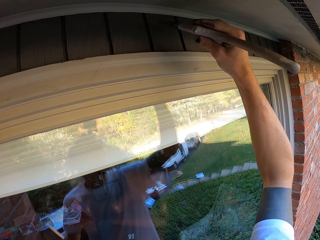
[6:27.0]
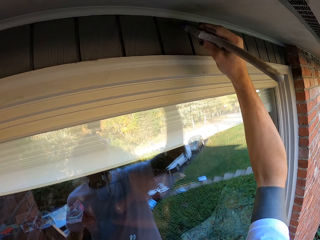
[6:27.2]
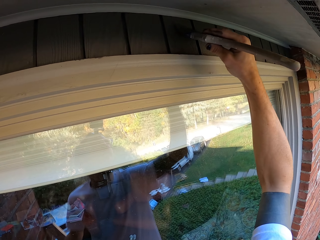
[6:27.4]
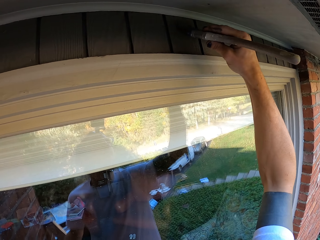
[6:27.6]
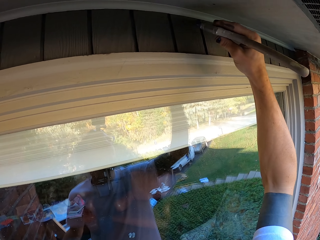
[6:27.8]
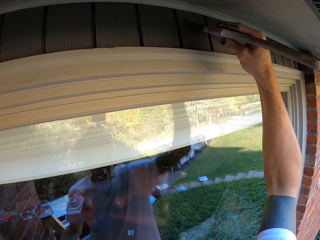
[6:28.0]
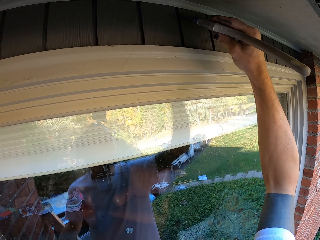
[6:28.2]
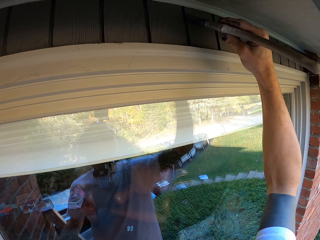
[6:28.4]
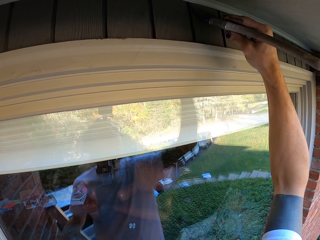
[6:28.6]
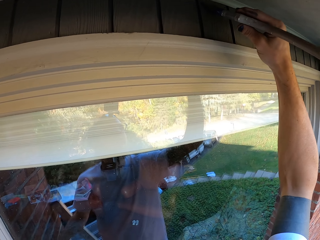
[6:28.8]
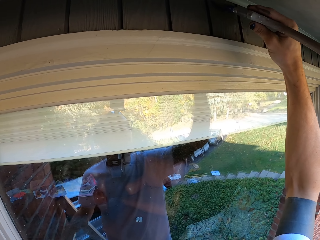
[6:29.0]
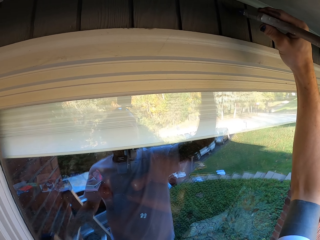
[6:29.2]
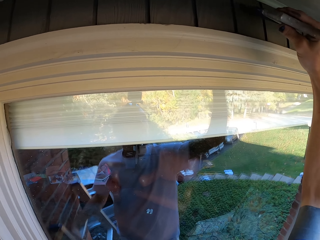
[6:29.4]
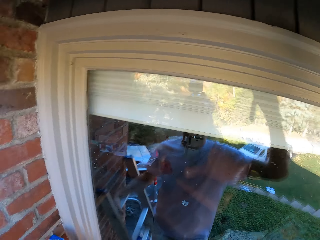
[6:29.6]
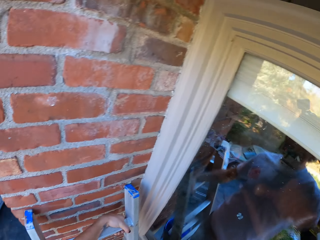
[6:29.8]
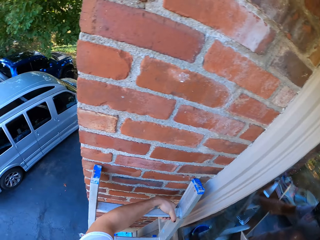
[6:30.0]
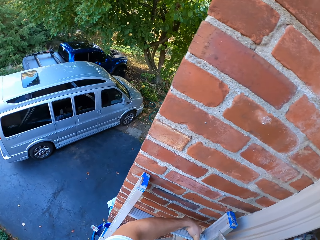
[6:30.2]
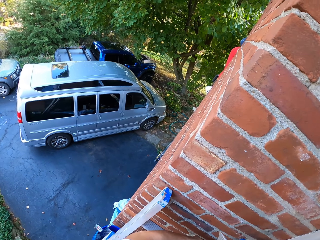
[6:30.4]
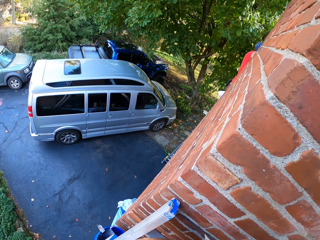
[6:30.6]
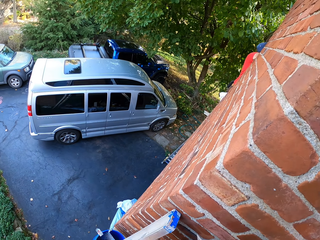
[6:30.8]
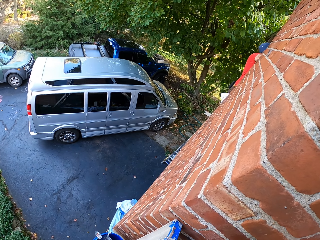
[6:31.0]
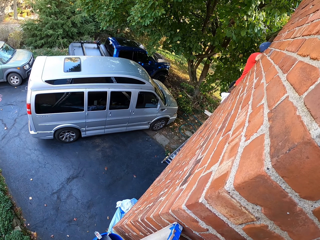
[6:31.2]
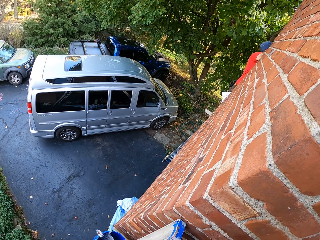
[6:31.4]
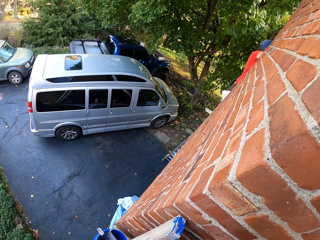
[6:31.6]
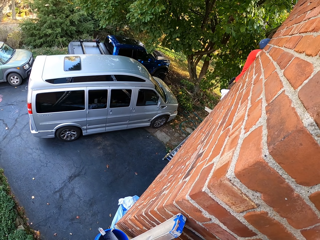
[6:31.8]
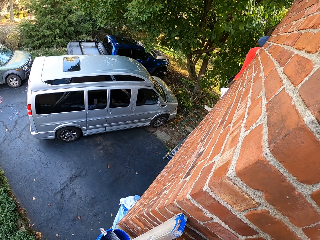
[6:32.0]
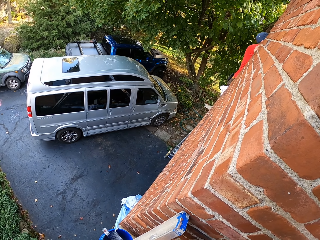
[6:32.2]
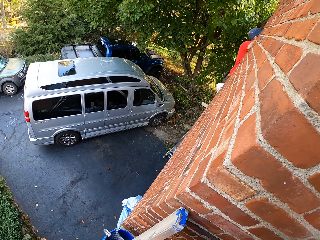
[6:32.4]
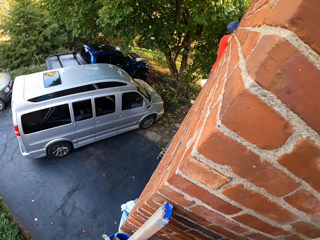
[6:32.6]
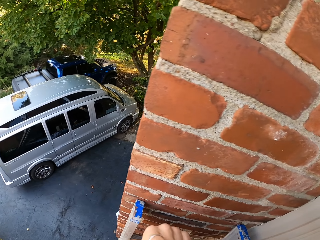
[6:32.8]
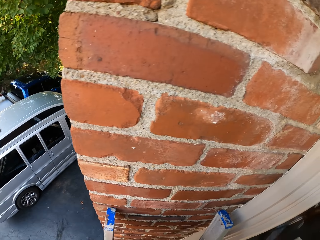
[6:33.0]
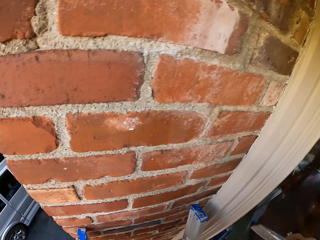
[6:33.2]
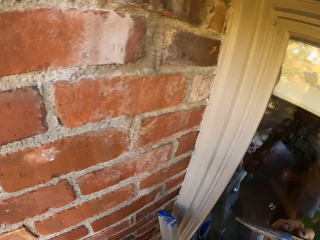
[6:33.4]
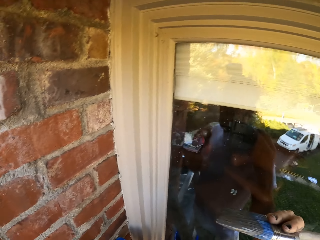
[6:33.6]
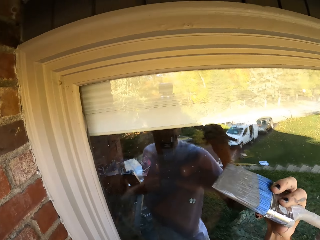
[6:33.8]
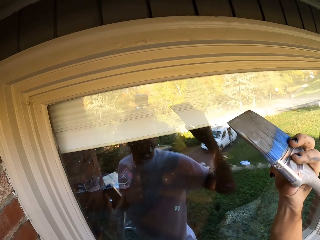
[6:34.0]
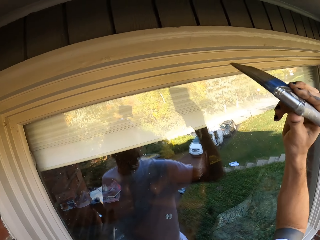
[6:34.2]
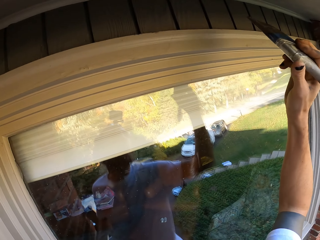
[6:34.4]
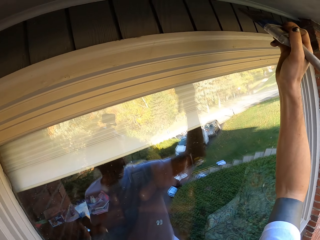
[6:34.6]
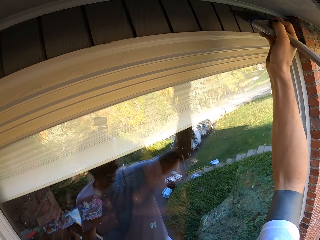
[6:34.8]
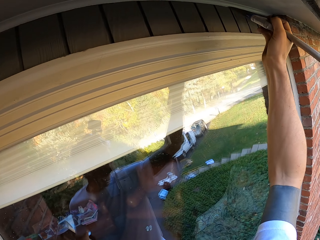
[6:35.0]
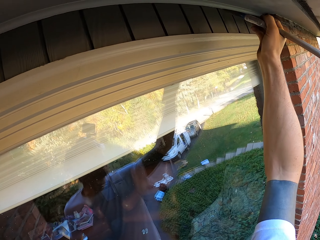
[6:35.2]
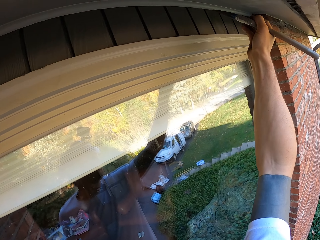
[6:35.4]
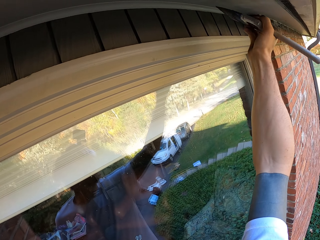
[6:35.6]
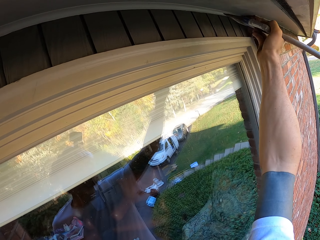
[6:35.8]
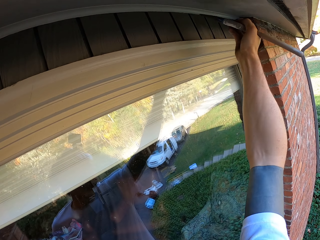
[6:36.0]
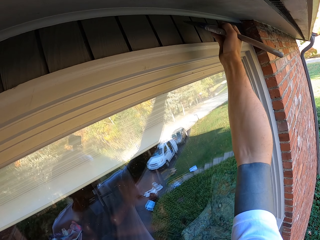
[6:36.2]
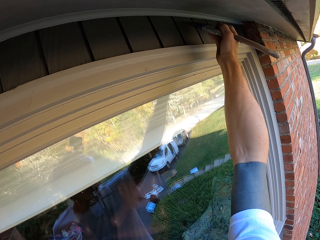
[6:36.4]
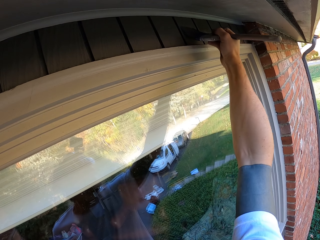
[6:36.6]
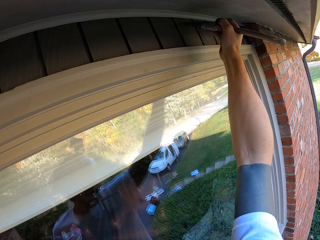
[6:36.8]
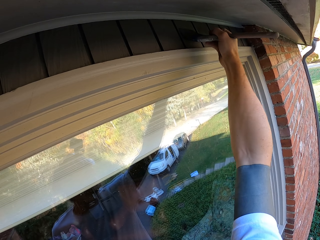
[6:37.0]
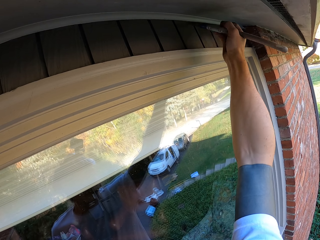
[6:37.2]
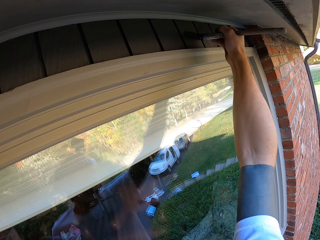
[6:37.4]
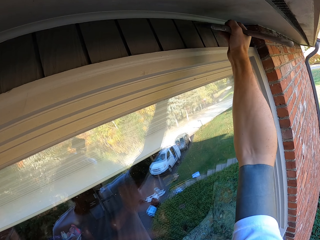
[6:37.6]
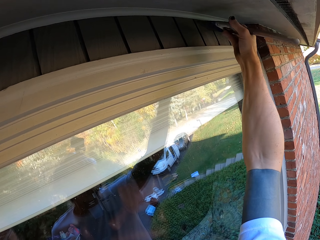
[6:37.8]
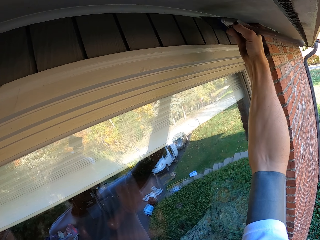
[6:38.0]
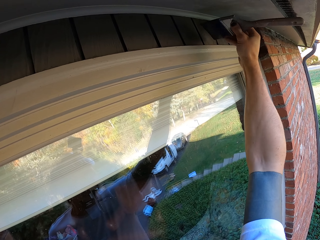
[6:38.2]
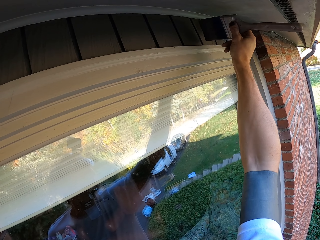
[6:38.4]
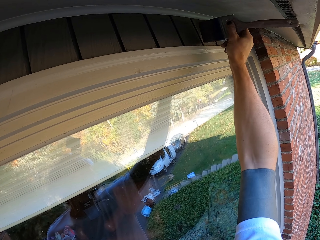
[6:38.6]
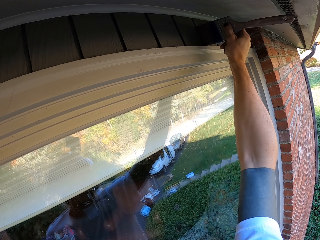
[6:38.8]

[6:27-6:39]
A man paints the wall. The camera wearer looks at the man. They turn around the wall. They paint on the wall.

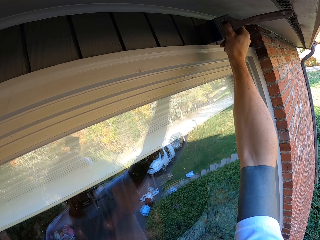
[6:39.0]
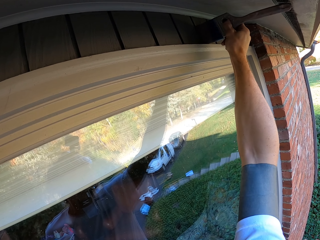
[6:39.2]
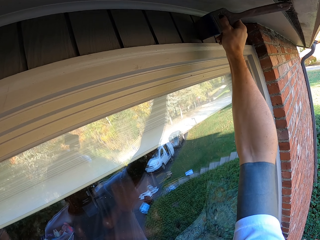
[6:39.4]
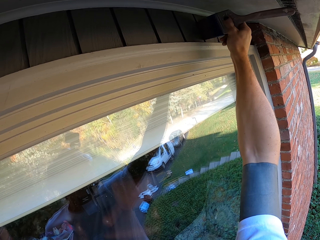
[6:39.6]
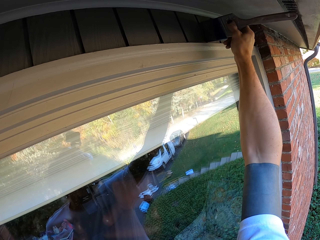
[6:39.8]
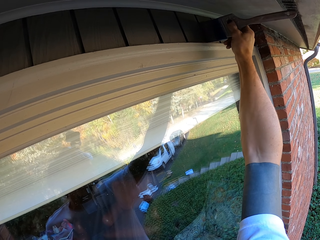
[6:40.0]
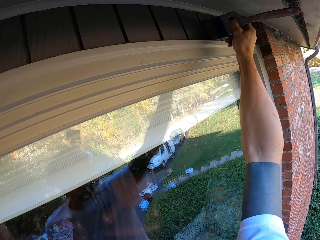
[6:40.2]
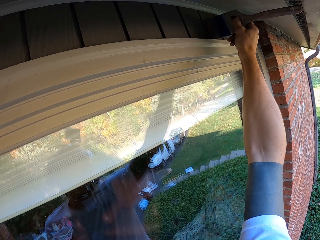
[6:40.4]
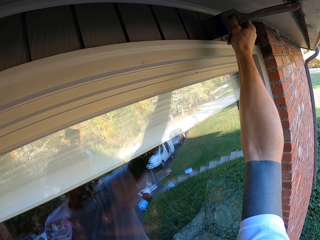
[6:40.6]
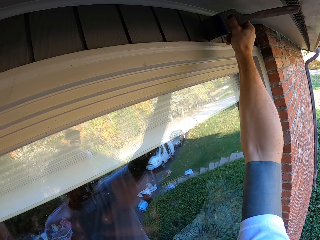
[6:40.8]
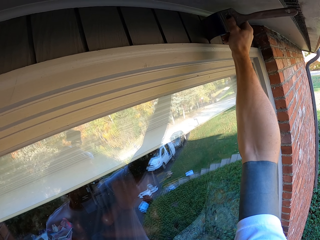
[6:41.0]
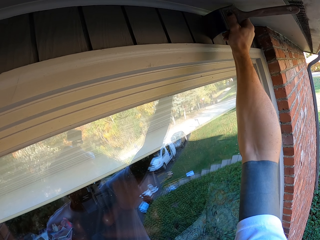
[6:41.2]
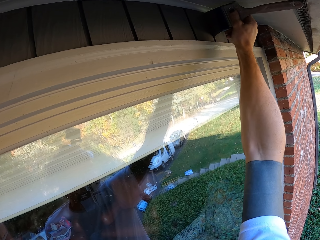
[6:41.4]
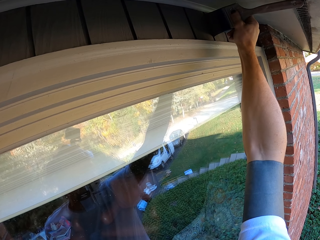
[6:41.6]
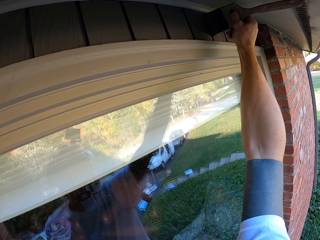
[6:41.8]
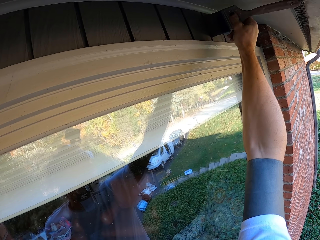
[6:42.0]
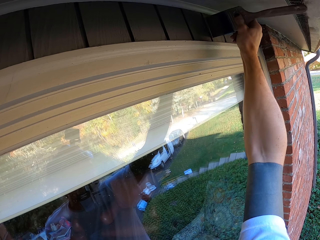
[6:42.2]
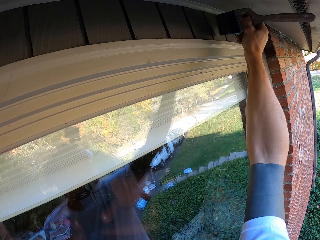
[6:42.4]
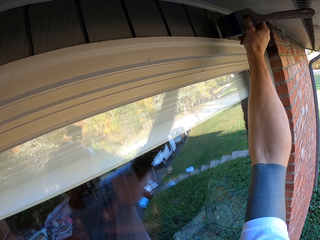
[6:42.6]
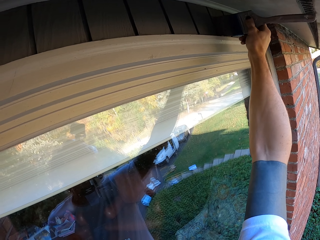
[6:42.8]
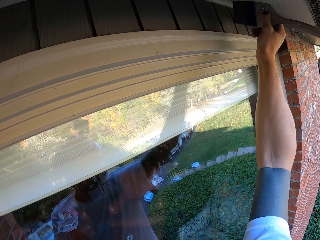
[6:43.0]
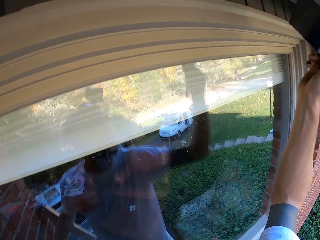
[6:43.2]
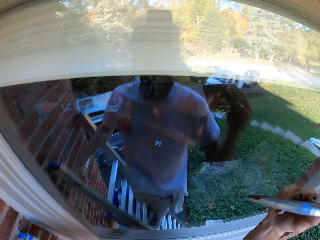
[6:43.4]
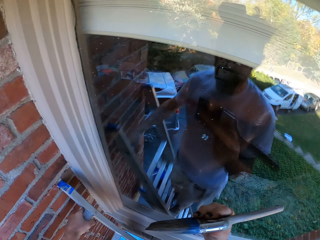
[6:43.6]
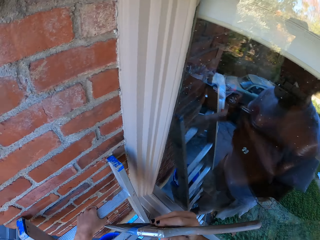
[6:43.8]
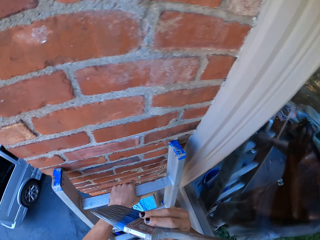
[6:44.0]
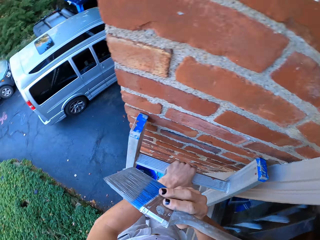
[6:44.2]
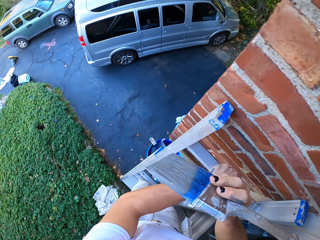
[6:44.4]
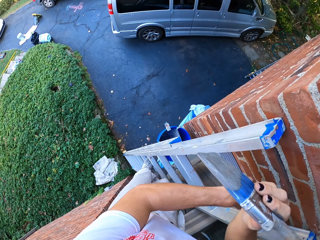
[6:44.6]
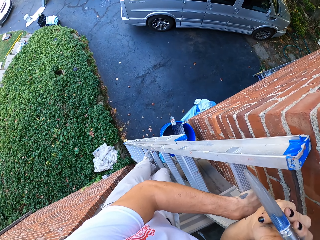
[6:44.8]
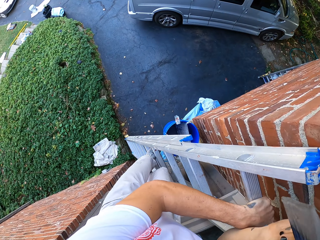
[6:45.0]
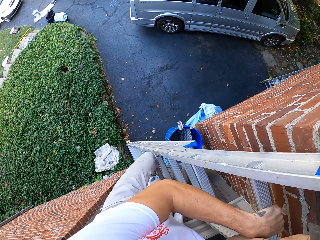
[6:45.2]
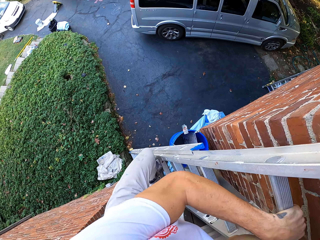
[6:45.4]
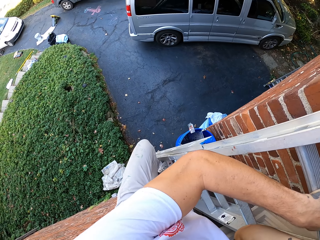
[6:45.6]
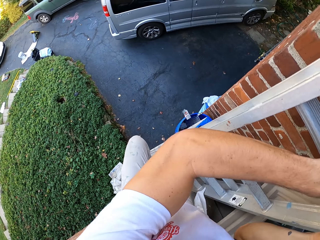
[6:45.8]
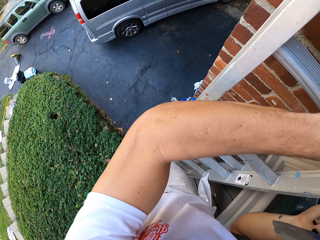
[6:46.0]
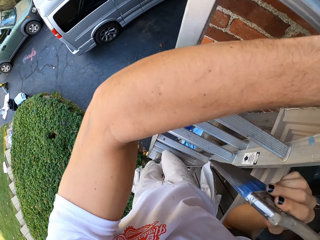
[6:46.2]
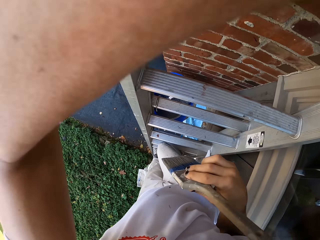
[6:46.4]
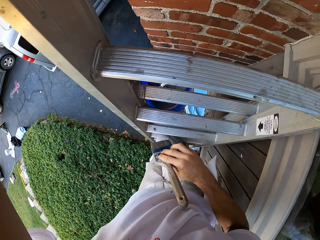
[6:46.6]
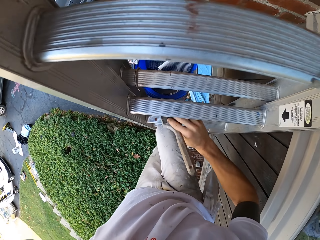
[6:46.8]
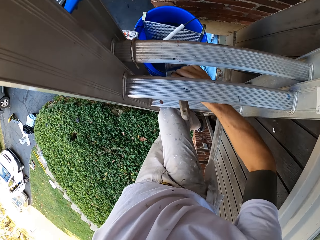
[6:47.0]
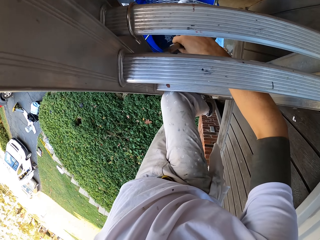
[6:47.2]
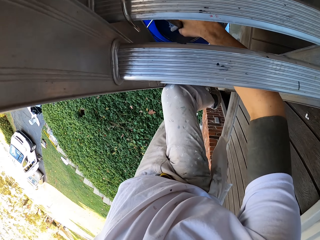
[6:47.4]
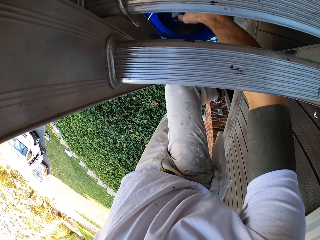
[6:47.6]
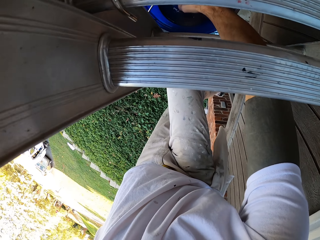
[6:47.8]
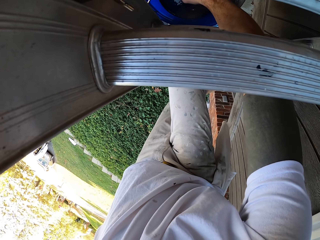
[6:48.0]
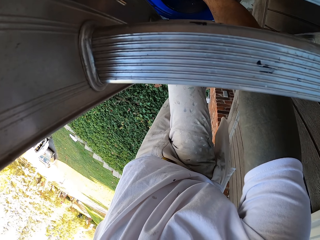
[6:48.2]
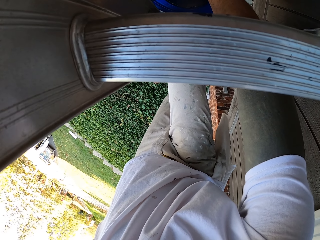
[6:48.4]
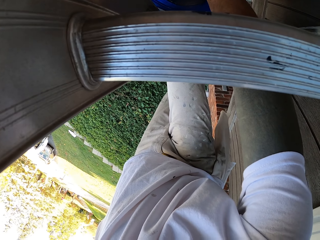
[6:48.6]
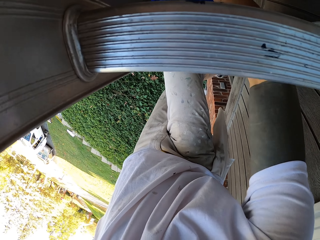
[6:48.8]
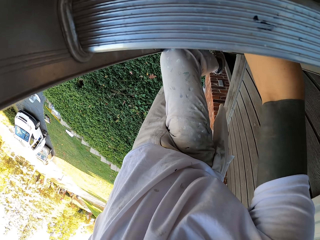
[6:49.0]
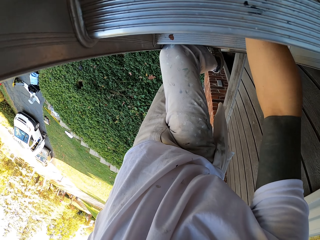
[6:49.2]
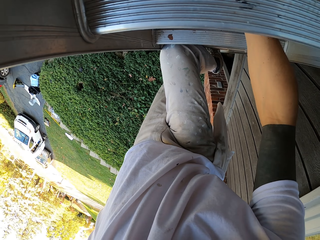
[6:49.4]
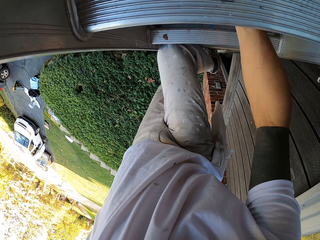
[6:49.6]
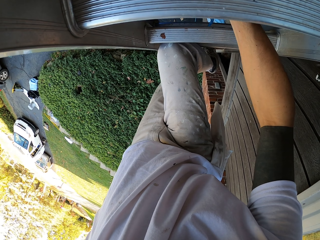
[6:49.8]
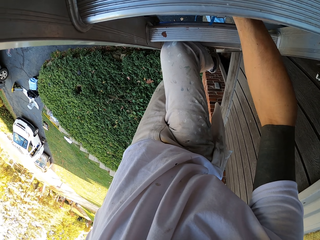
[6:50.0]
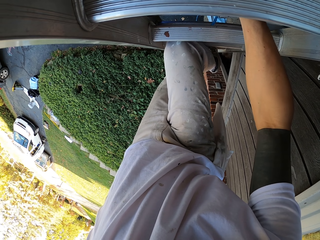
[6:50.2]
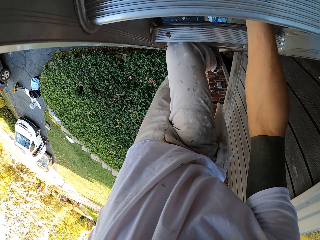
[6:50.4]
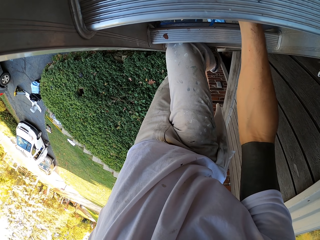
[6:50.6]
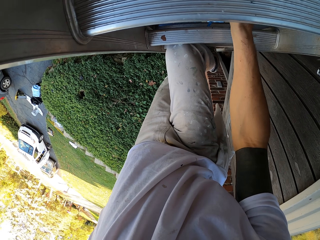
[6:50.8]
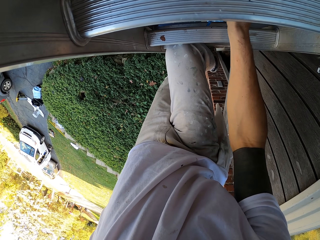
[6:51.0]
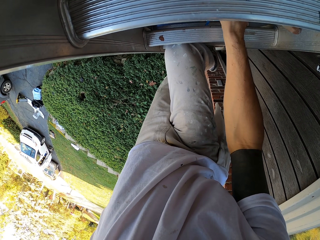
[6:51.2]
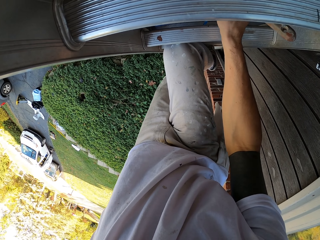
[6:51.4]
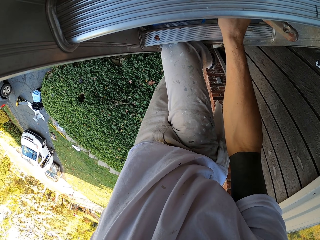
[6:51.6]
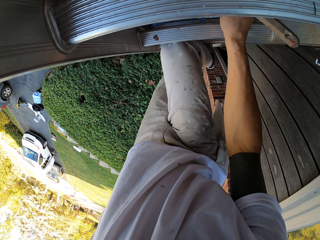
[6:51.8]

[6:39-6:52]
The camera wearer steps down from the ladder. They scoop paint from the bucket. They dip the brush in the bucket.
